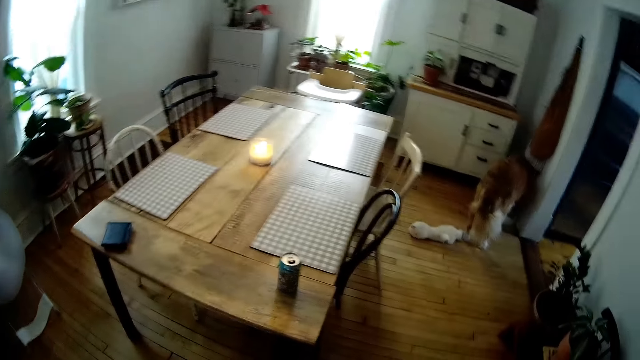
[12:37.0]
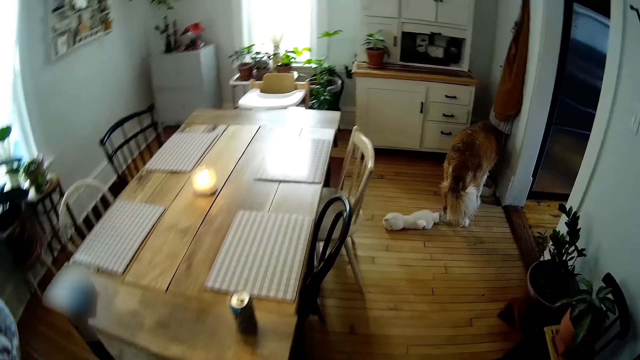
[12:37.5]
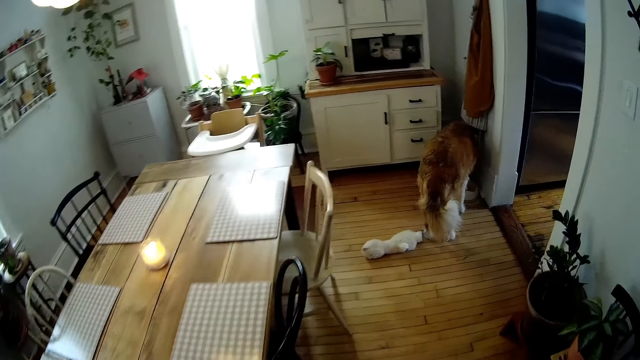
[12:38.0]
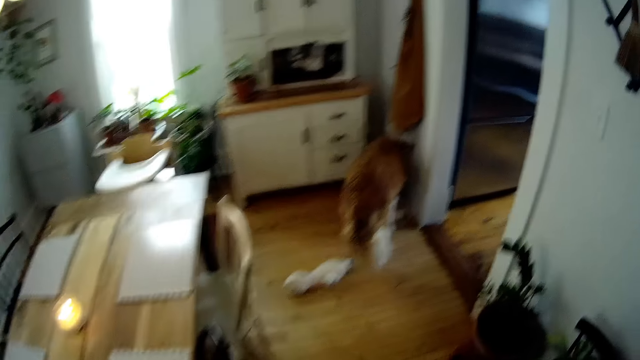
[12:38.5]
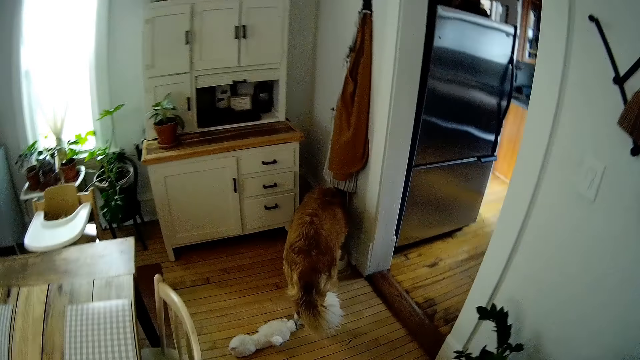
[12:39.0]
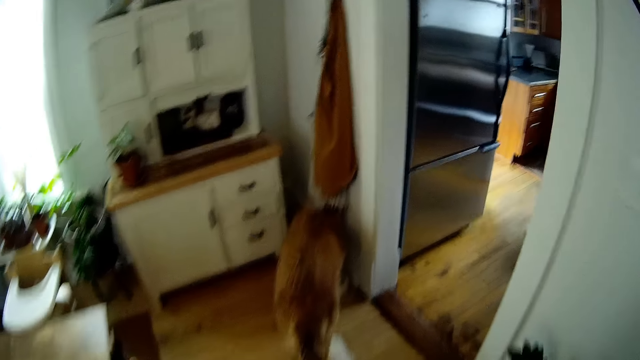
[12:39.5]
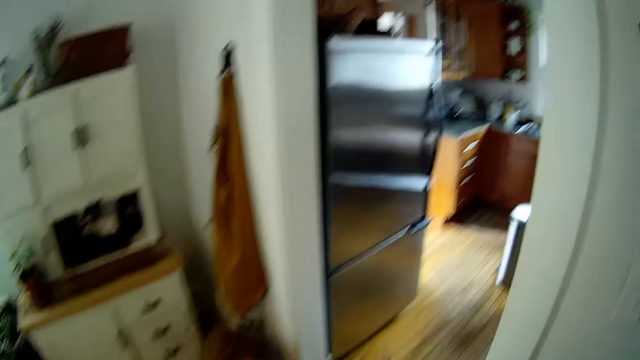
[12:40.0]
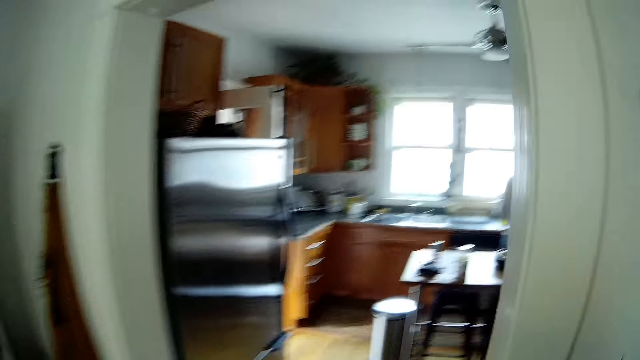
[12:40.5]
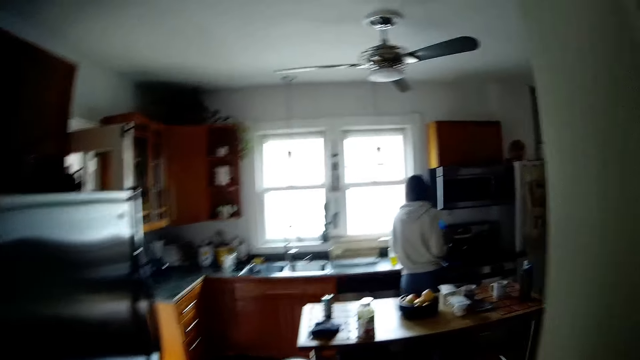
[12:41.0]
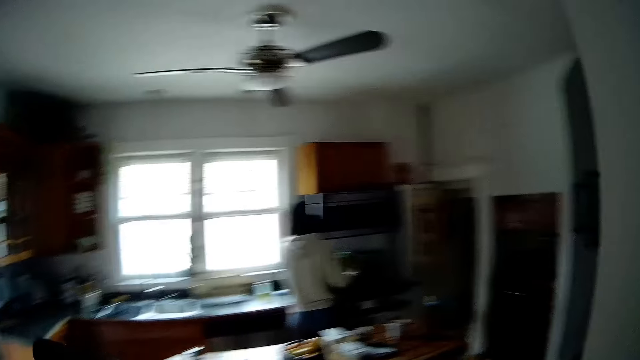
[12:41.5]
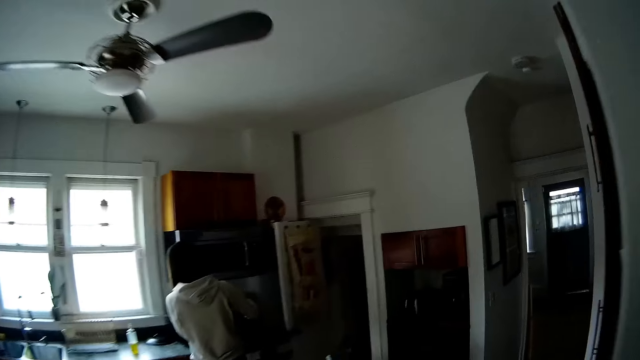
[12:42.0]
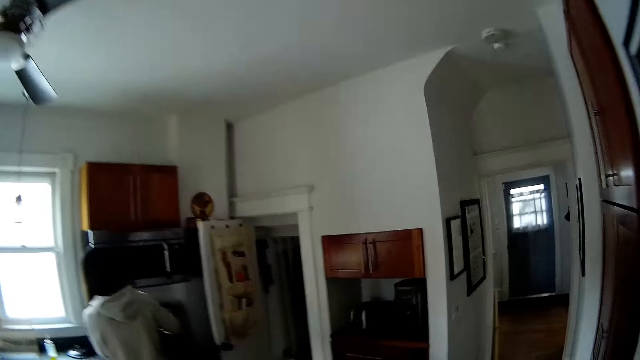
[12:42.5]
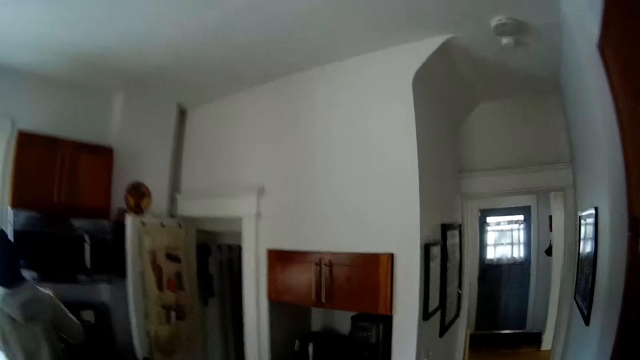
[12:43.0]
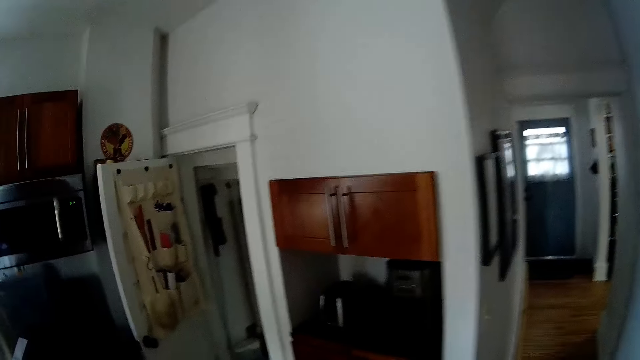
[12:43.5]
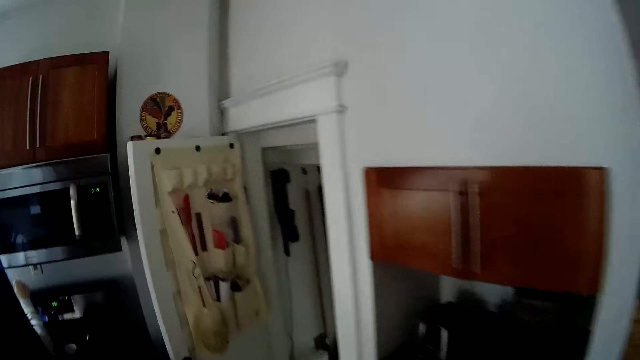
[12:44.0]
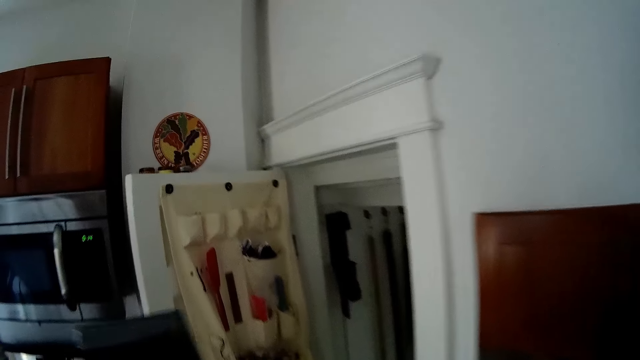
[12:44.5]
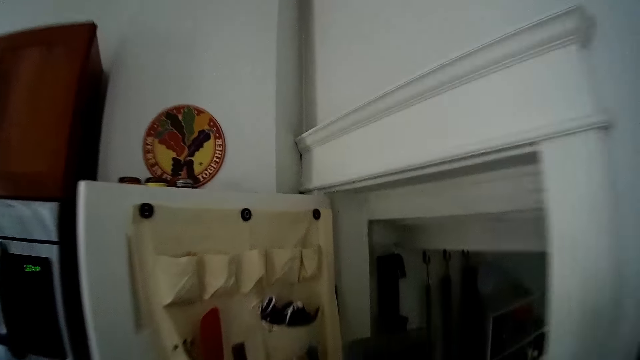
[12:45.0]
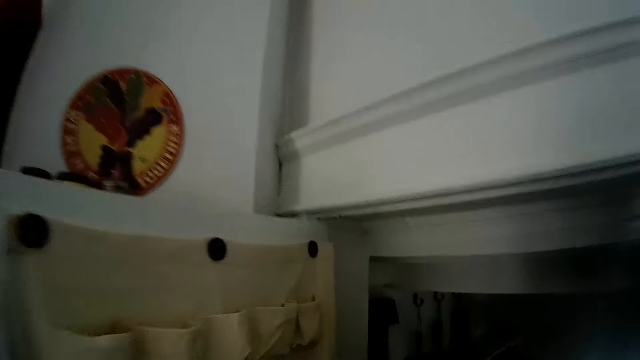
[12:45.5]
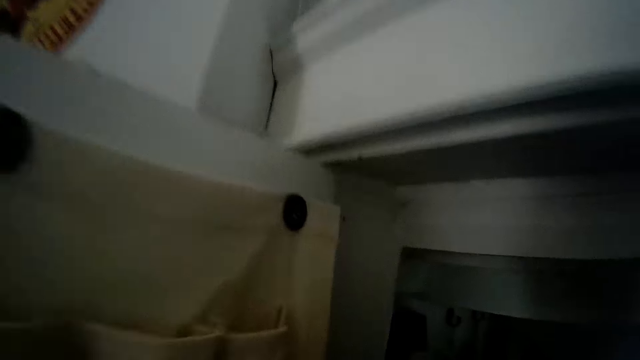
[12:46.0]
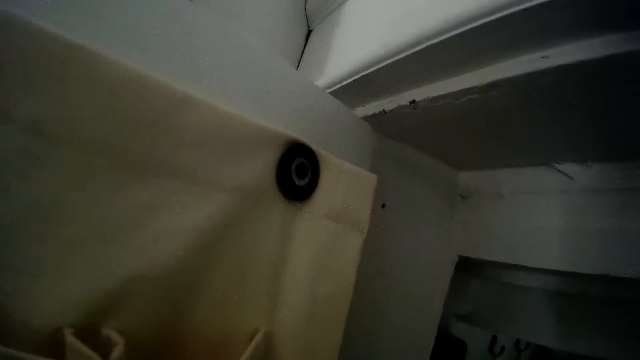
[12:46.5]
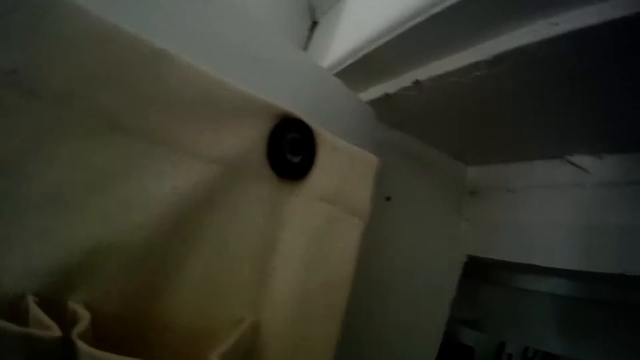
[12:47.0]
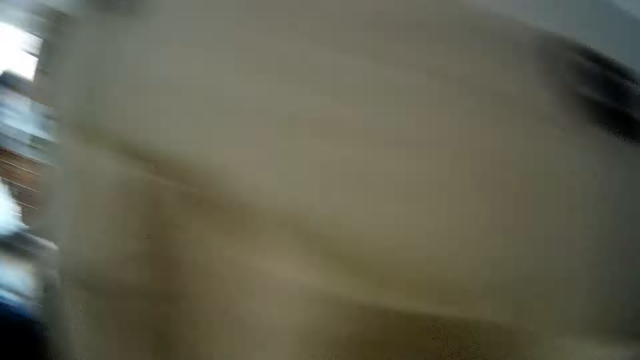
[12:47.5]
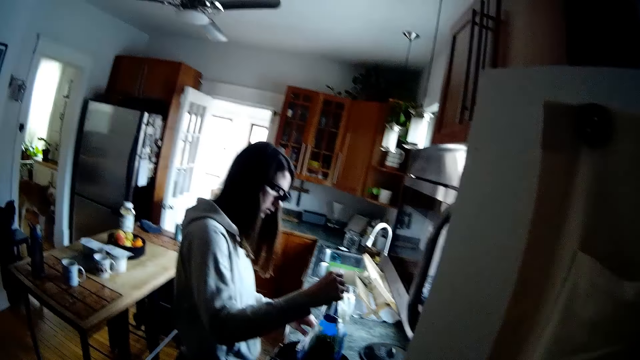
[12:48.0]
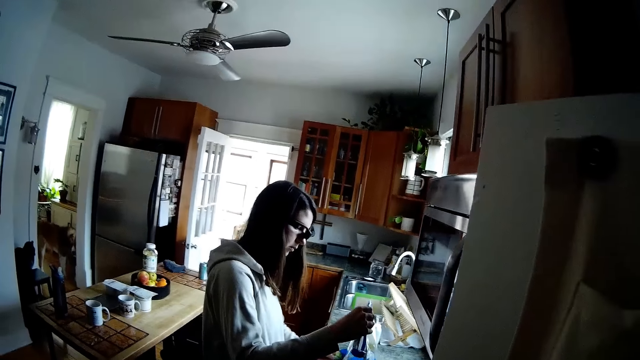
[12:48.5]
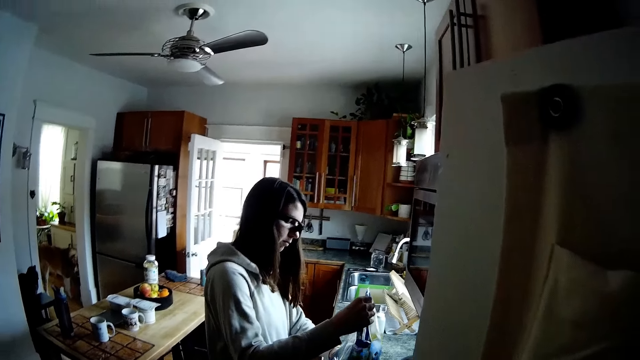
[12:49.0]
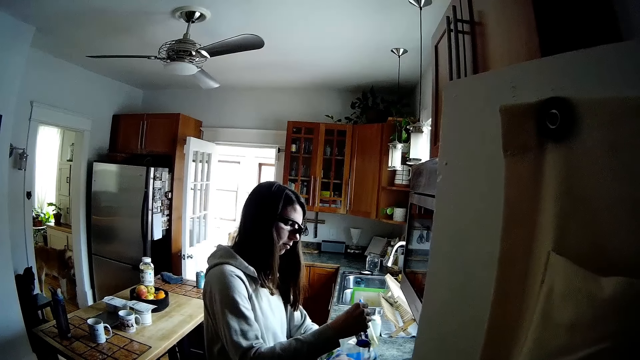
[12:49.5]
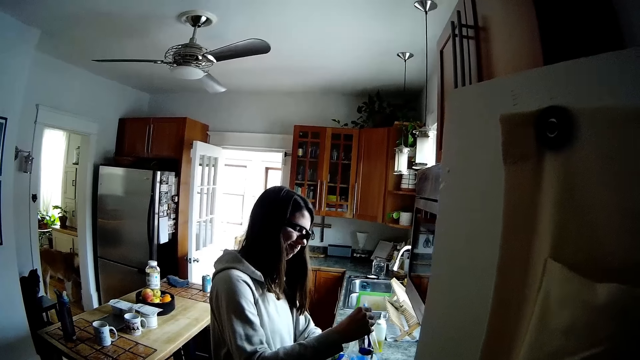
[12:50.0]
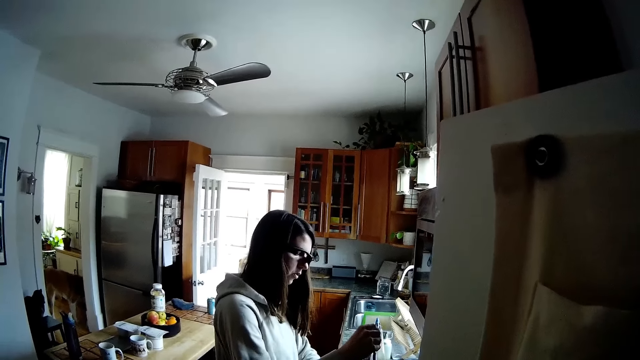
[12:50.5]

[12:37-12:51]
The camera wearer turns off the floor blower machine. She walks around. She carries a blue nylon pack with her right hand. She puts the floor blower to the store. A woman talks to the camera wearer. The camera wearer converses with the woman. The woman pours spinach from the blue nylon pack with both hands.

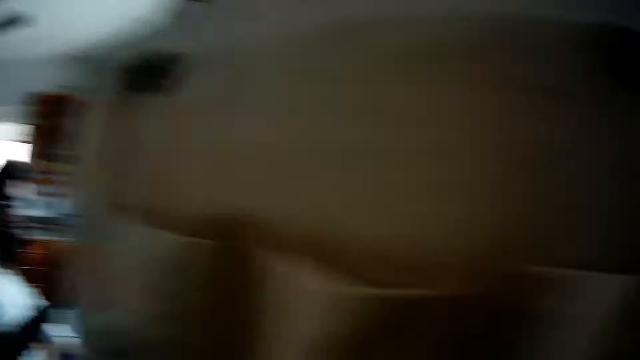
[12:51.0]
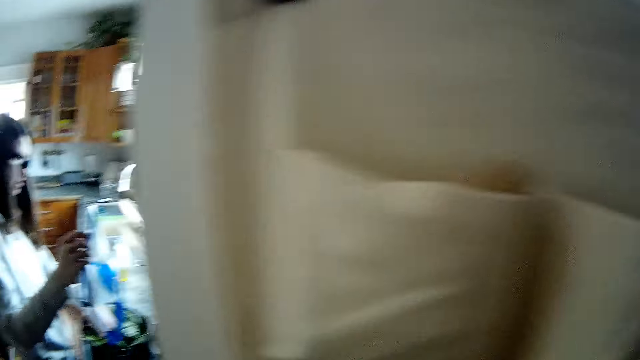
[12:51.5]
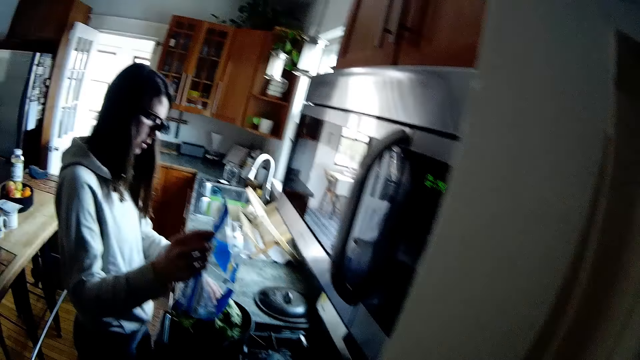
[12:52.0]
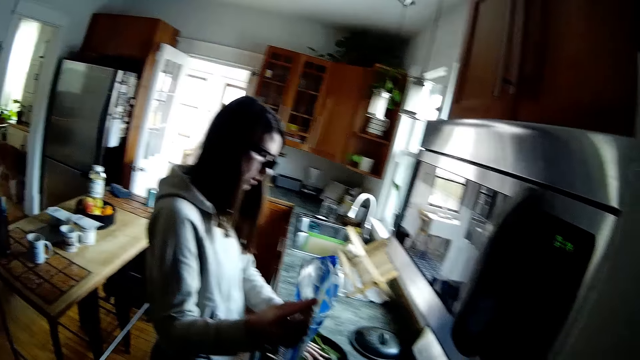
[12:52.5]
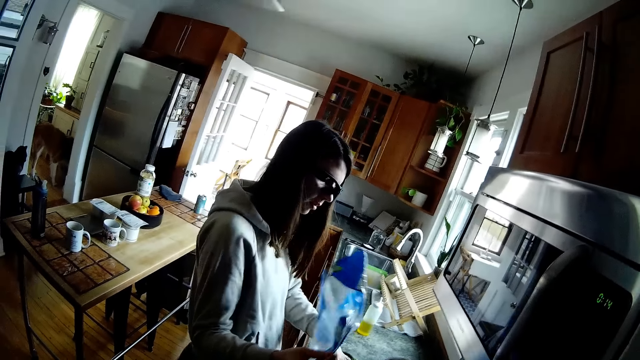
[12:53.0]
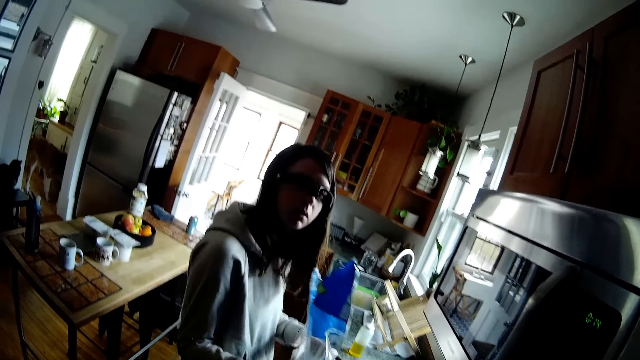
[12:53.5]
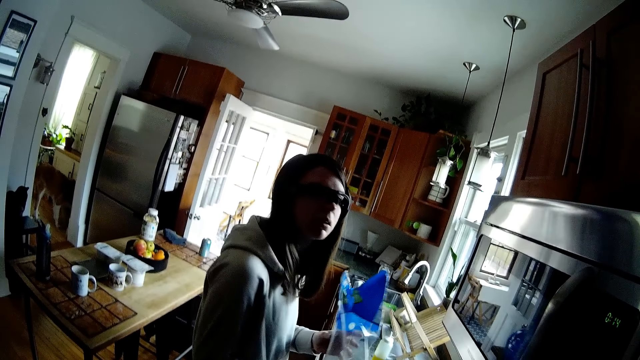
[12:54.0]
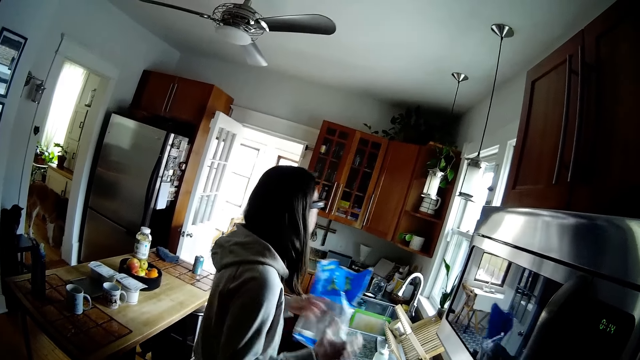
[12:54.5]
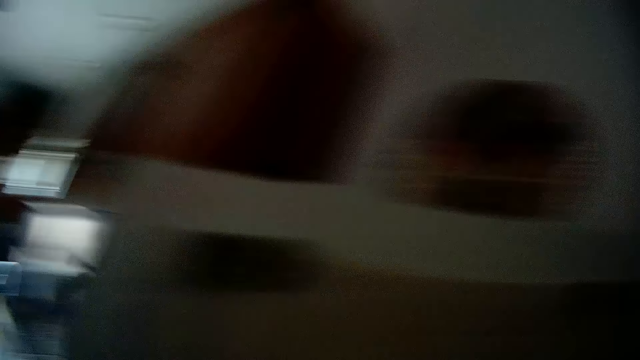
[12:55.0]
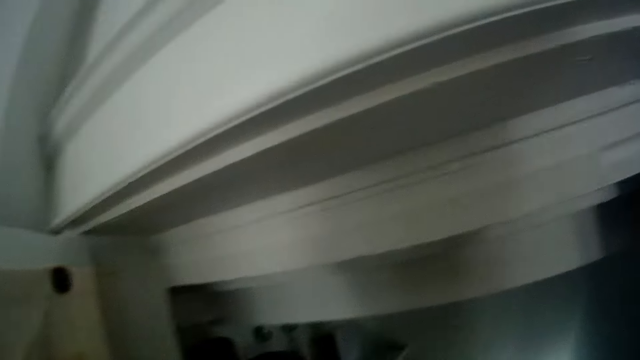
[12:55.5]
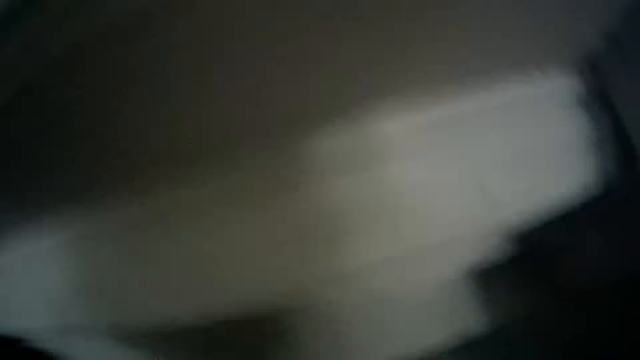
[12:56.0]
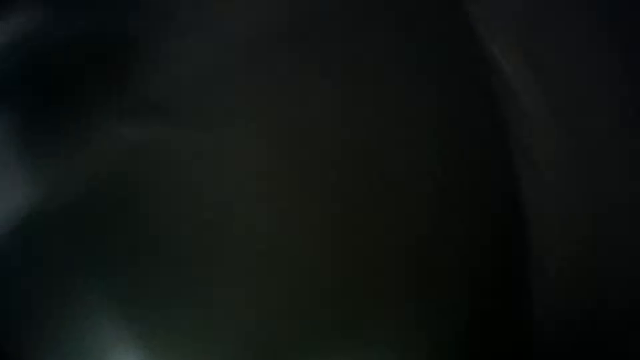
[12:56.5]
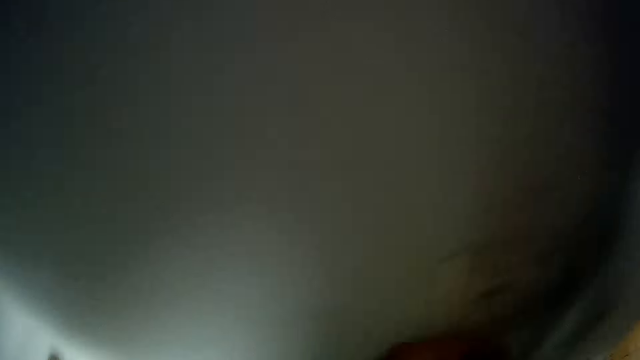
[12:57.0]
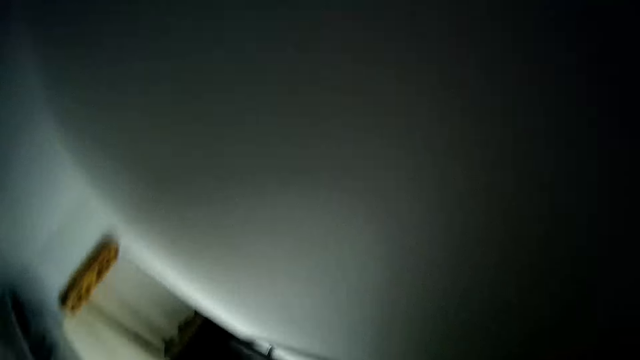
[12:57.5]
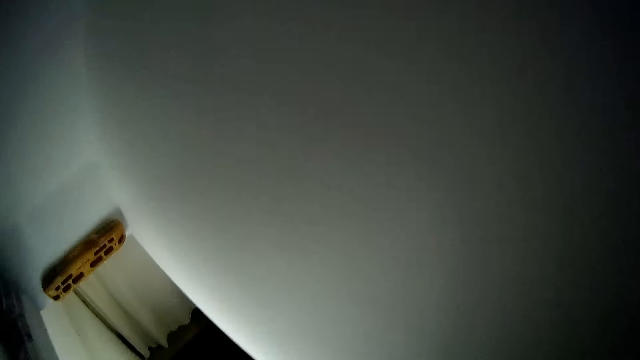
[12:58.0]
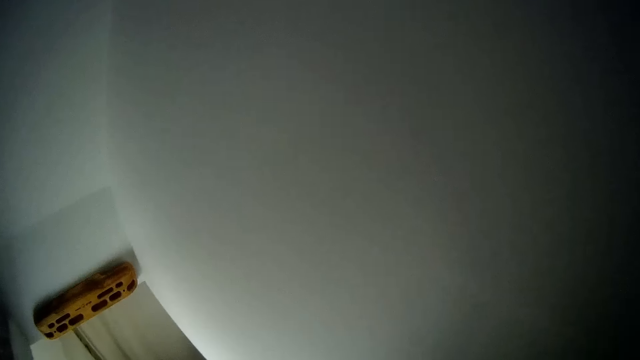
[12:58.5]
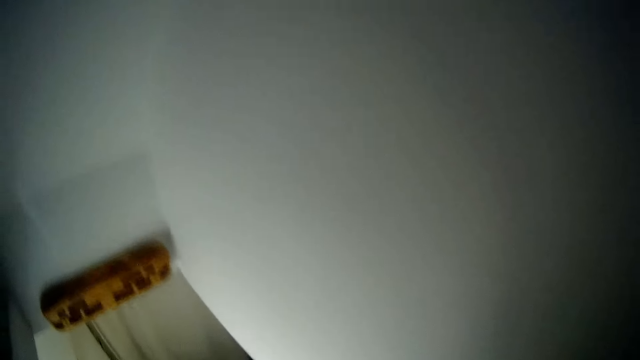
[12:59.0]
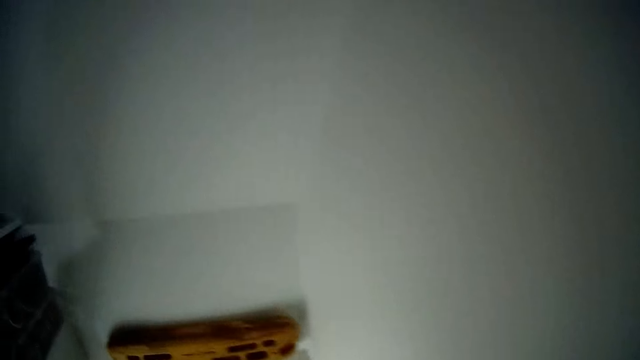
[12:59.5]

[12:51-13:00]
A woman talks to the camera wearer. The camera wearer talks to the woman. The woman talks to the camera wearer.
